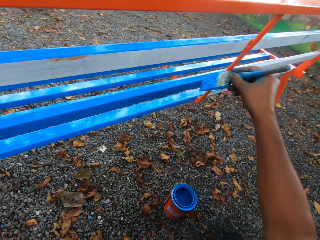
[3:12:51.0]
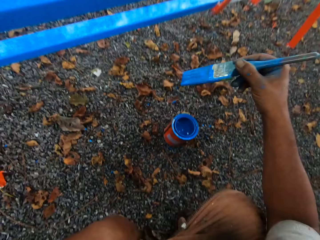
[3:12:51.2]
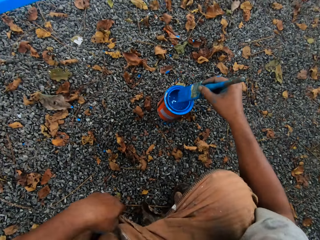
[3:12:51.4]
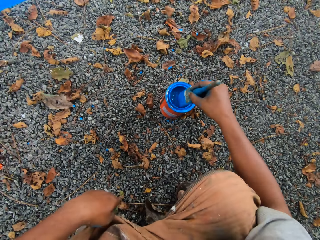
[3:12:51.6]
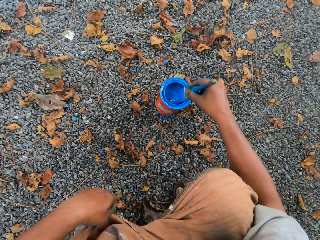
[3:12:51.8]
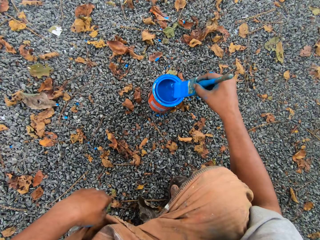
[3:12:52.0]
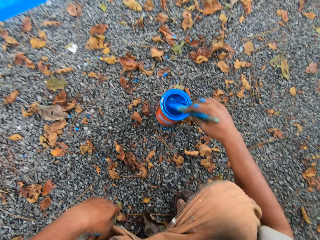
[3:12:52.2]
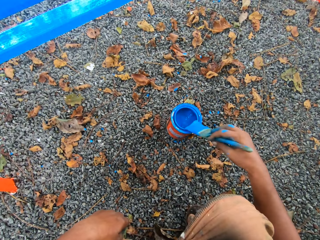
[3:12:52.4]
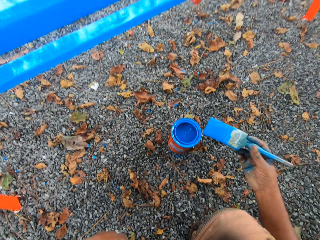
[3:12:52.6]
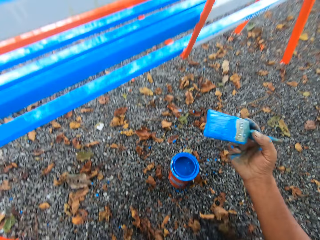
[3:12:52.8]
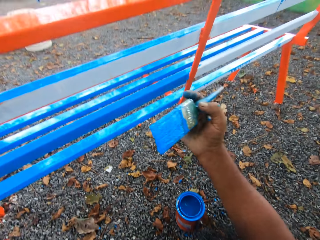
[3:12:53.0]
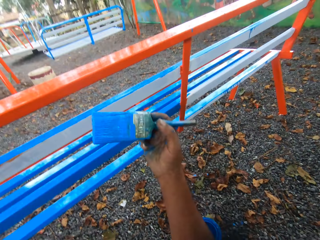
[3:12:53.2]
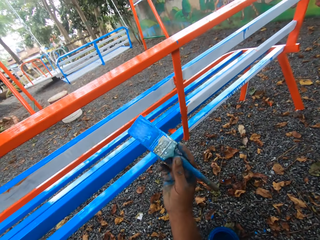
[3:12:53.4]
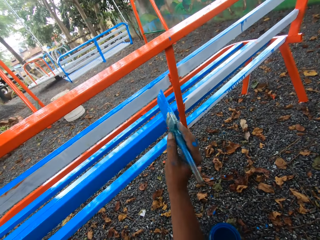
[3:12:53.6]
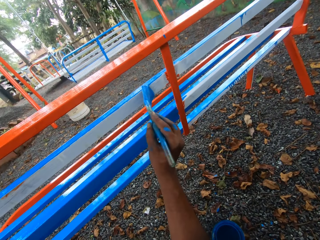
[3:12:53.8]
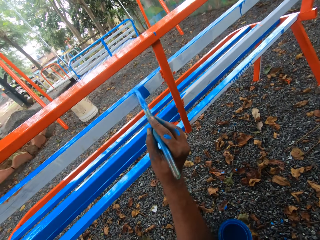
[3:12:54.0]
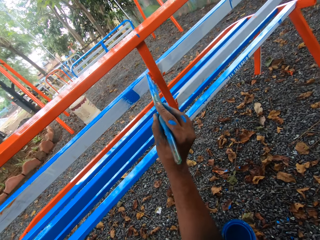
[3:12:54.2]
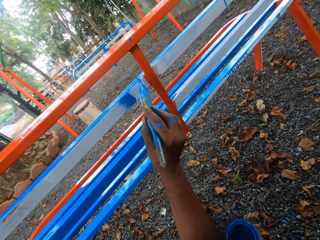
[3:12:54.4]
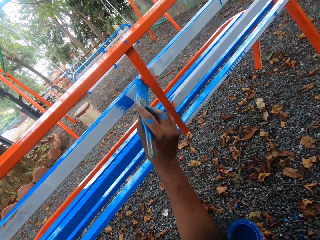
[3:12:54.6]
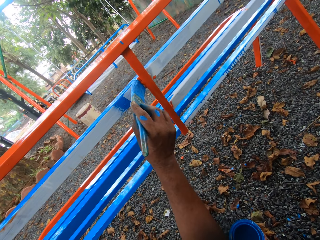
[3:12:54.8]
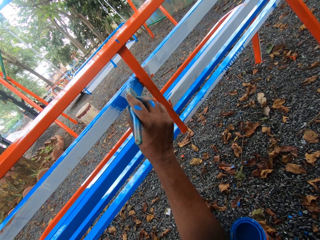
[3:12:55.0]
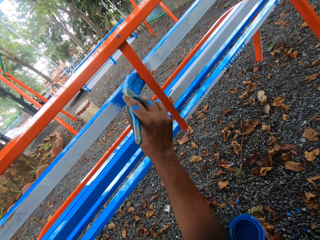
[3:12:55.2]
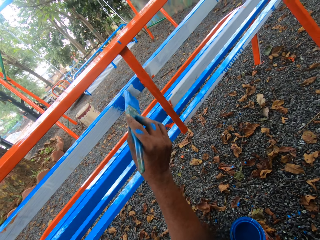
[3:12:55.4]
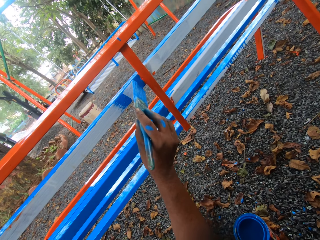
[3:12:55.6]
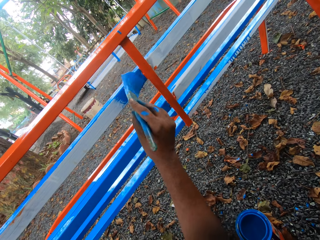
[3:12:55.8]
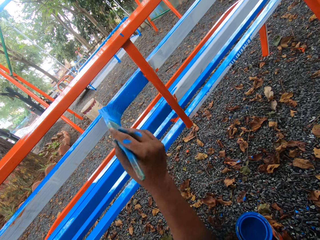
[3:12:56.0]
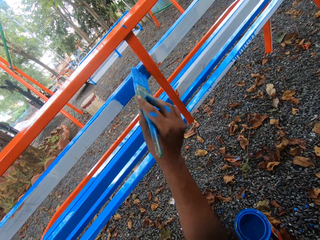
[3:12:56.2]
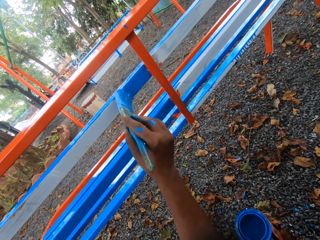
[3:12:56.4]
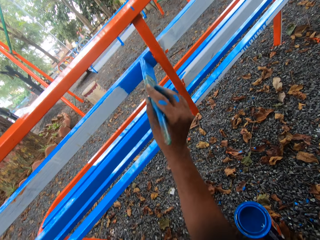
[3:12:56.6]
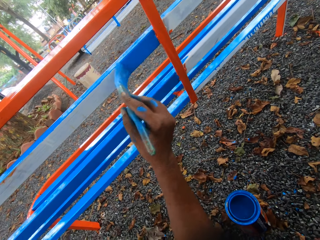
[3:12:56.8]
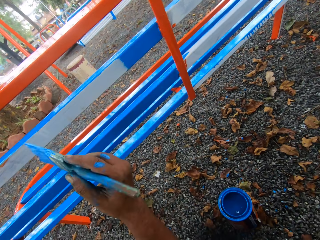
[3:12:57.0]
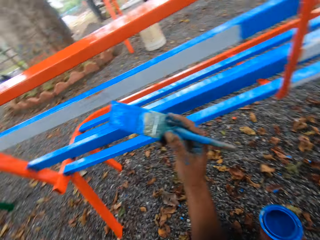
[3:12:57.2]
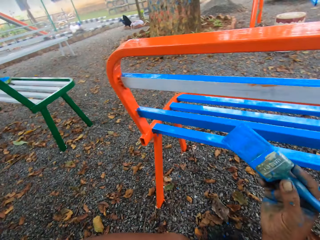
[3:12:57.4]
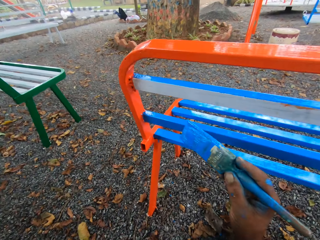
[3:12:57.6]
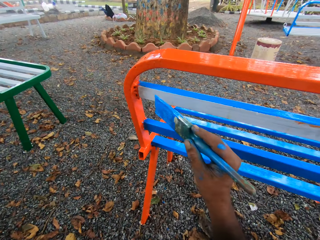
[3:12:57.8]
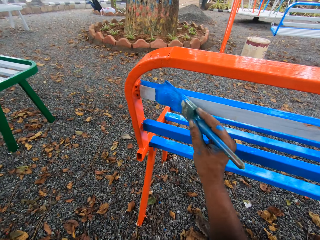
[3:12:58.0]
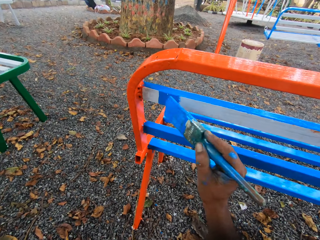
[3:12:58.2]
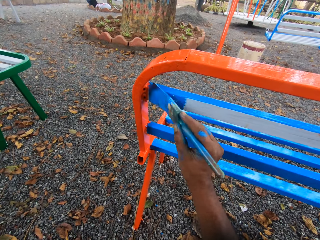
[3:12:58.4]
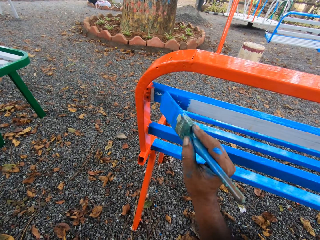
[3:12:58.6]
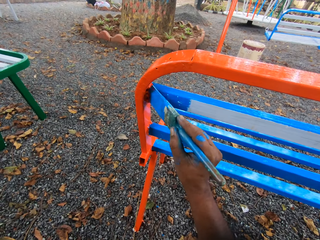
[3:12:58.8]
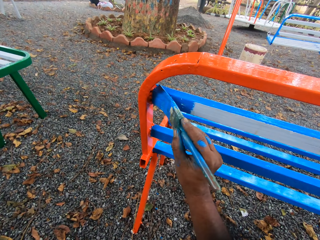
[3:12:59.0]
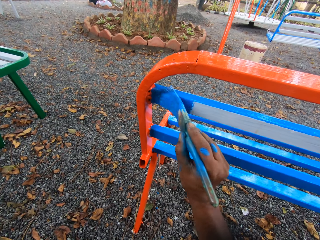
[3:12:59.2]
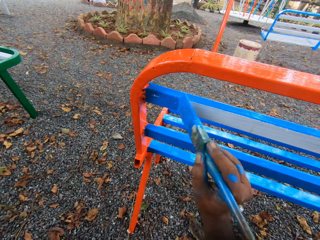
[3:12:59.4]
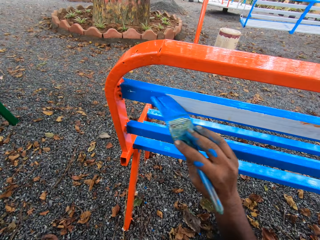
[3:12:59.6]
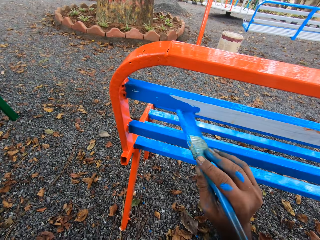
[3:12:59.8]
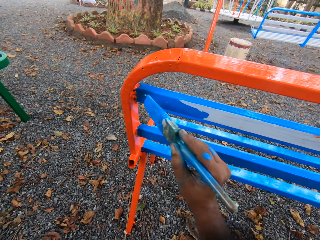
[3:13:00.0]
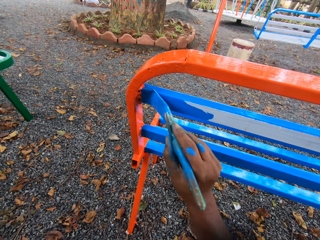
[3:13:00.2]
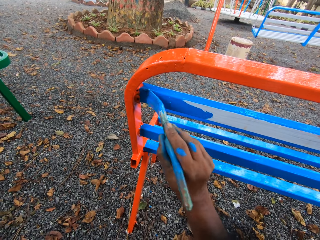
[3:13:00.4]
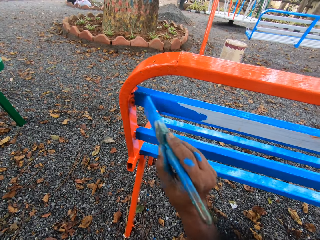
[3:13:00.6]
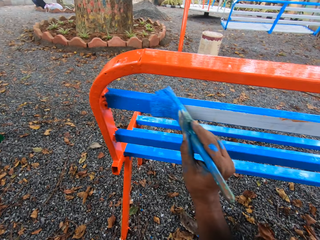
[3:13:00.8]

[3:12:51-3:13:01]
The camera wearer dips the paintbrush in his right hand in the container of paint on the floor. He cleans the paintbrush with the mouth of the paint container. He paints the chair with the paintbrush in his right hand.

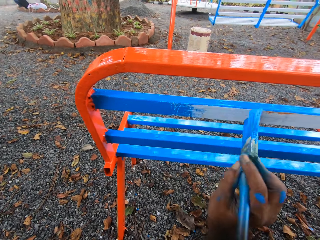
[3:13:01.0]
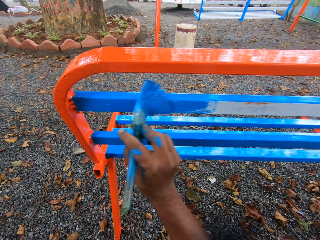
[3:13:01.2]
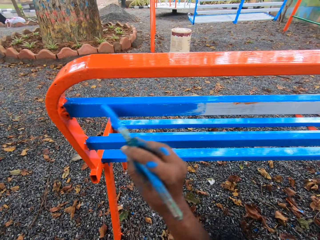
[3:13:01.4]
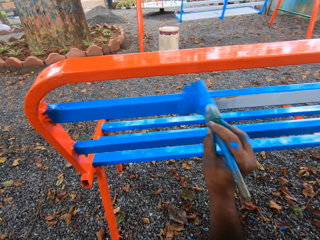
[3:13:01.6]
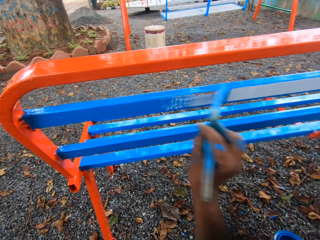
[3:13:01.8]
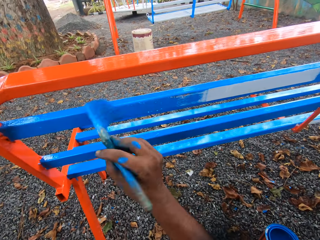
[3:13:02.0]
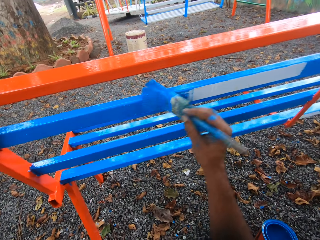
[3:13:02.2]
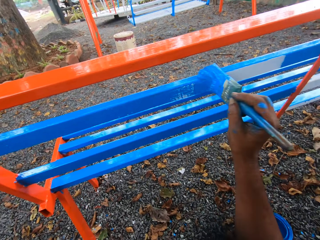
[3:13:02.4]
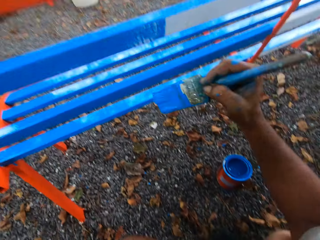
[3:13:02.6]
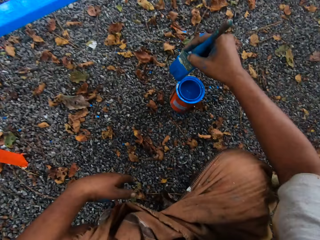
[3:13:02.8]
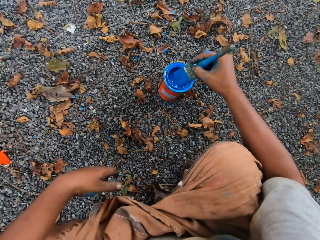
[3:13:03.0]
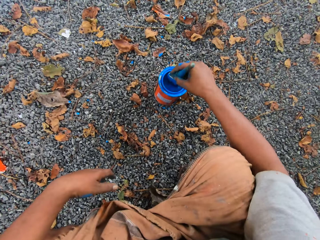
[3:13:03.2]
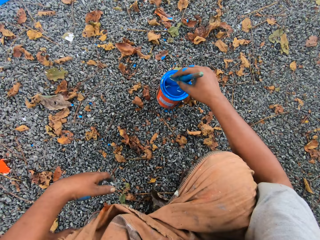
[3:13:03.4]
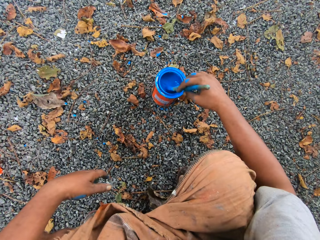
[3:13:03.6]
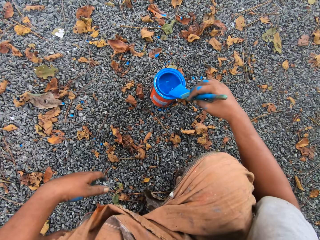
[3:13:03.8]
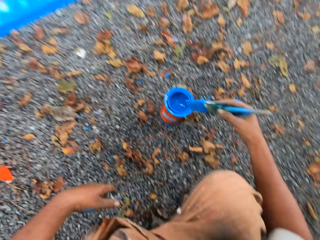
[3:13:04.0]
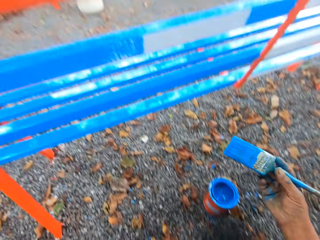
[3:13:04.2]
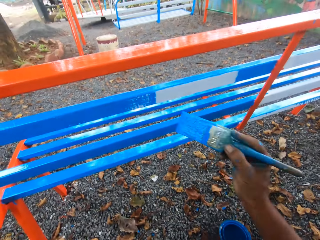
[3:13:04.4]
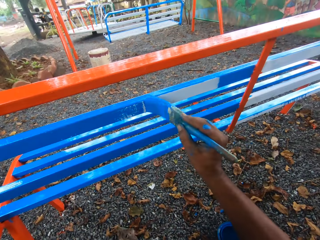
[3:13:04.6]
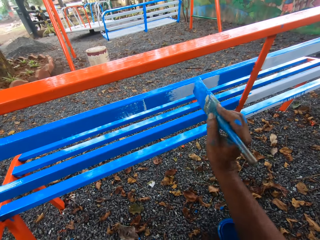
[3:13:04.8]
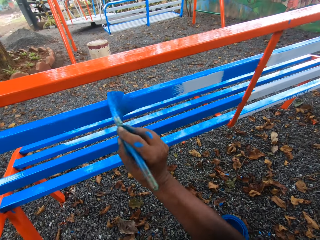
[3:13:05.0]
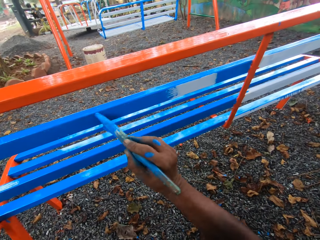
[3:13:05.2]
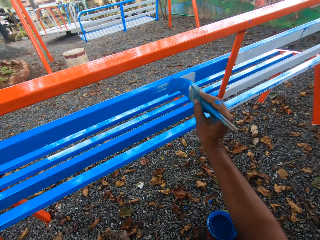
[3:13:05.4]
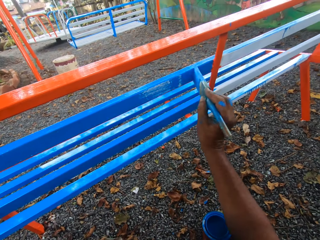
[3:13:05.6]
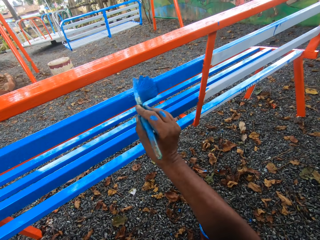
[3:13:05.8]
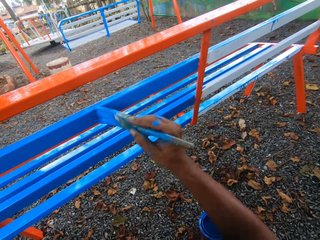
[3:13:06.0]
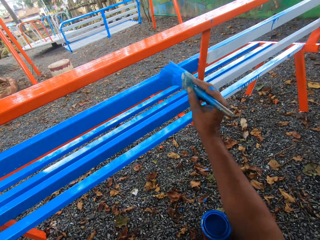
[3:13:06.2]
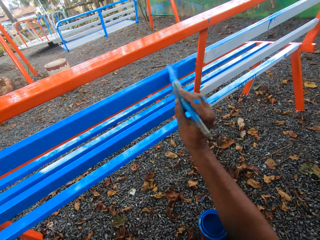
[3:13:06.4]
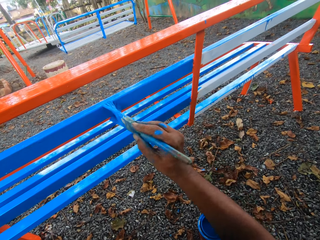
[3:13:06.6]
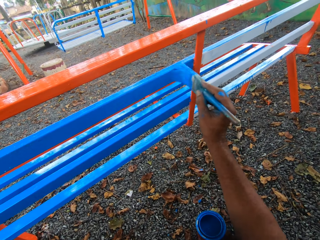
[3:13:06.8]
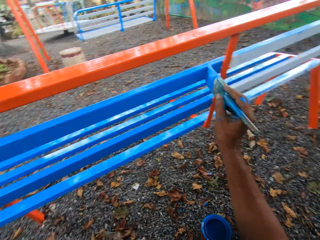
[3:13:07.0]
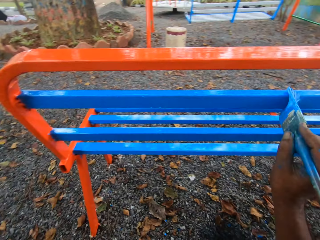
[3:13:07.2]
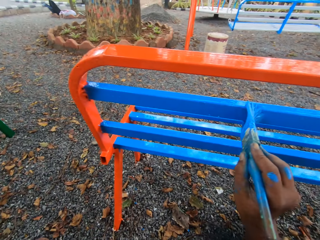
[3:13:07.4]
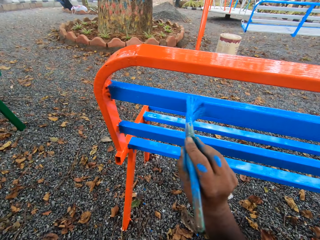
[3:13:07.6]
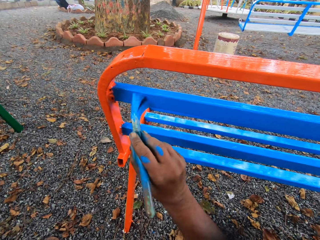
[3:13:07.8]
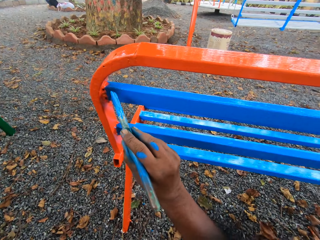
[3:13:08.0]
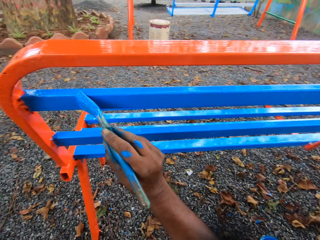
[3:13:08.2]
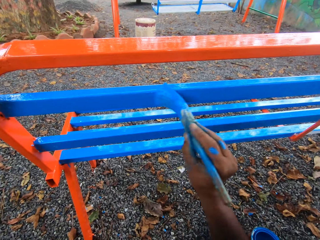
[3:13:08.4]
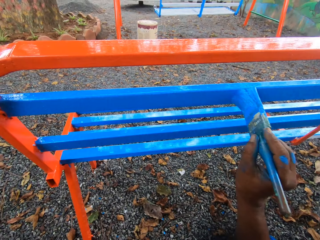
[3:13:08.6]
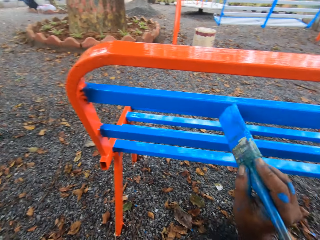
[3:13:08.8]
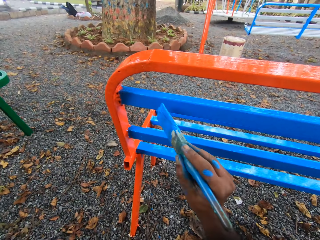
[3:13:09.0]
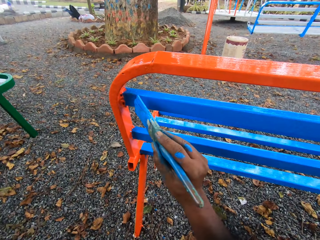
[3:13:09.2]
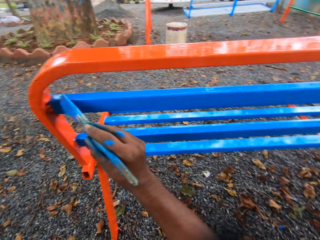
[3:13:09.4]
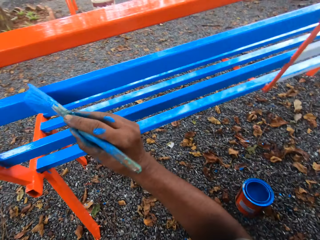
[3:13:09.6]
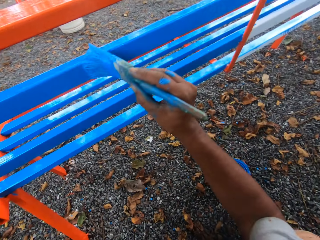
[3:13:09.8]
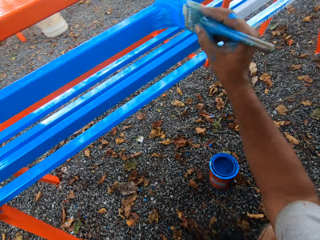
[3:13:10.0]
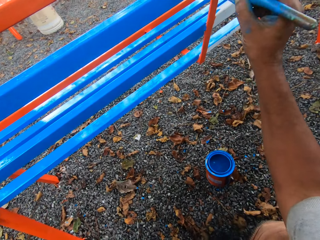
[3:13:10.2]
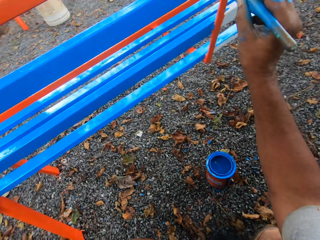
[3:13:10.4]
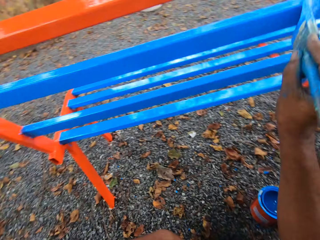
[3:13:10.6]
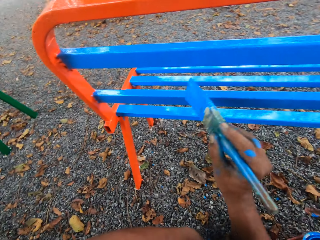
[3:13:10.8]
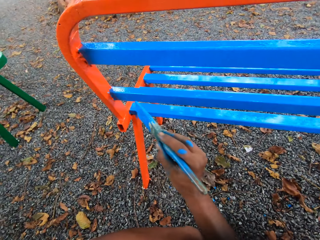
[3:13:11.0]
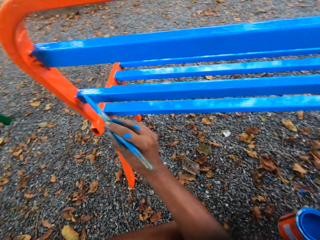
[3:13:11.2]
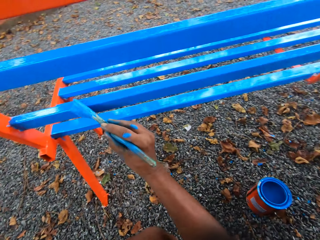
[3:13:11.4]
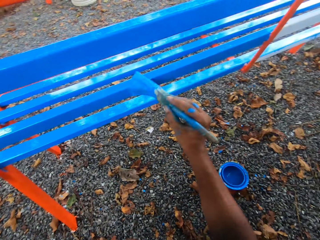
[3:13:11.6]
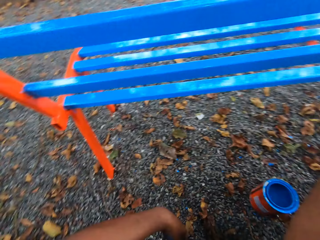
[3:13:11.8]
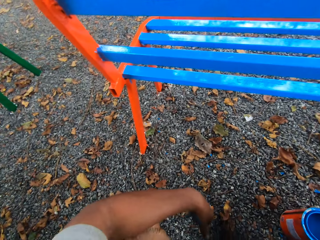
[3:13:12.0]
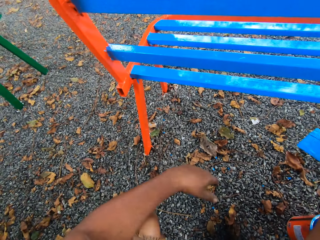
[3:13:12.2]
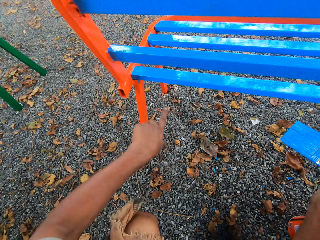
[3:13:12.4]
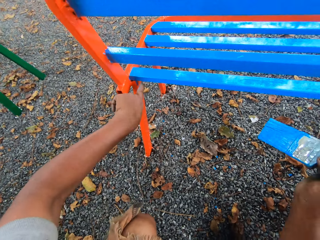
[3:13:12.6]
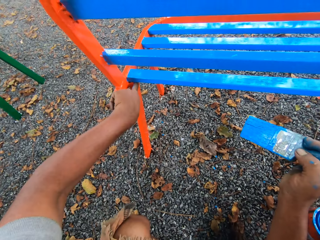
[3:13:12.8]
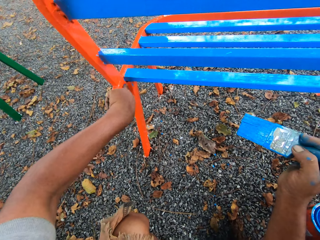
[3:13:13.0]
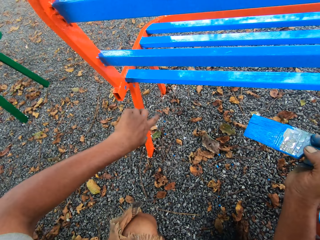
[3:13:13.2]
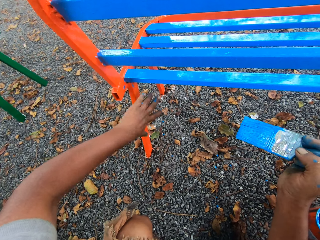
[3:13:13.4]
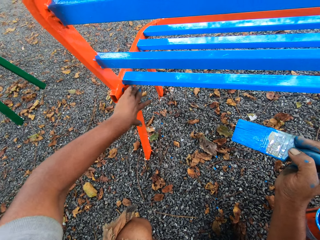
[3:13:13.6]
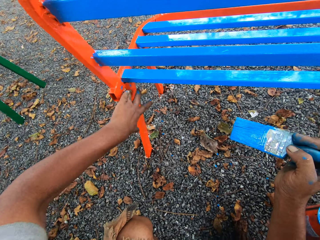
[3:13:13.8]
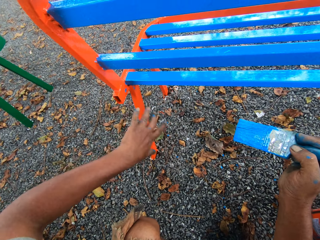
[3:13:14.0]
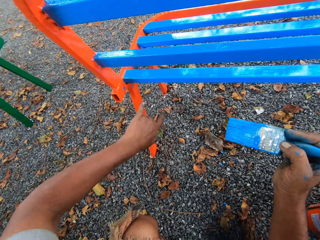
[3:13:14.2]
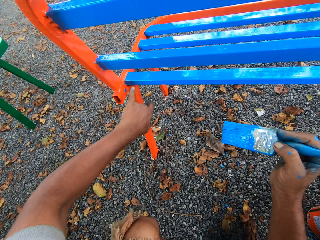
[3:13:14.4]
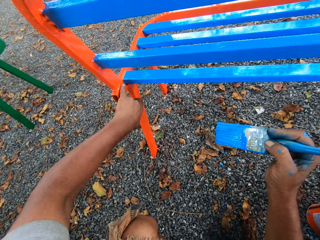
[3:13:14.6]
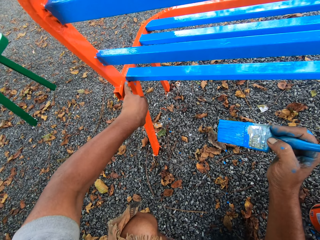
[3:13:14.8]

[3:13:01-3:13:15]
The camera wearer dips the paintbrush in his right hand in the container of paint on the floor. He cleans the paintbrush with the mouth of the paint container. He paints the chair or metal bench with the paintbrush in his right hand. He wipes off paint from the metal bench with his fingers. He touches the chair with his left hand.
